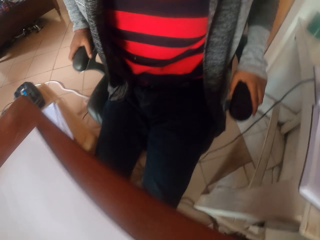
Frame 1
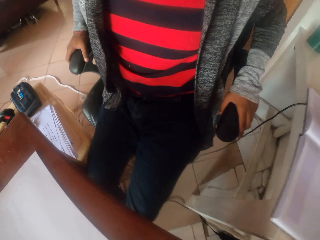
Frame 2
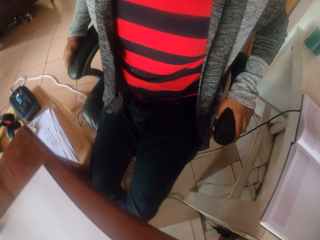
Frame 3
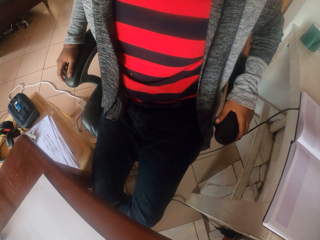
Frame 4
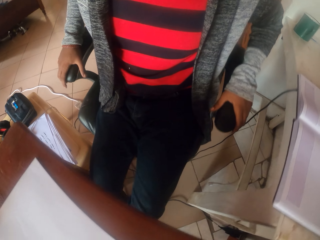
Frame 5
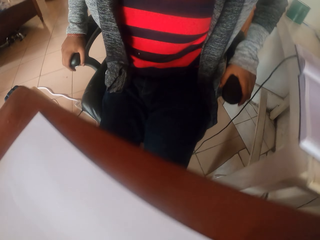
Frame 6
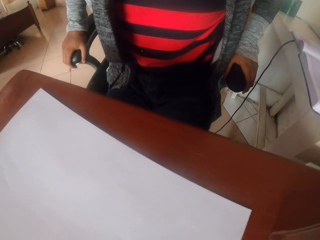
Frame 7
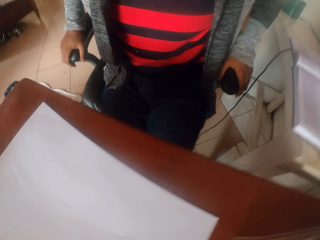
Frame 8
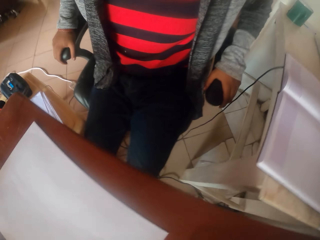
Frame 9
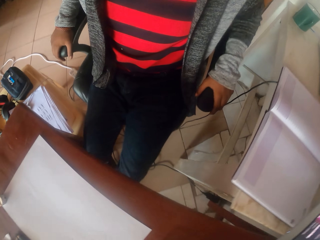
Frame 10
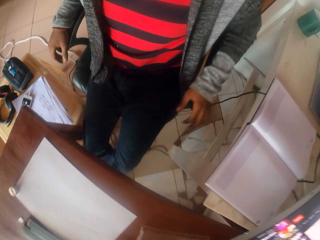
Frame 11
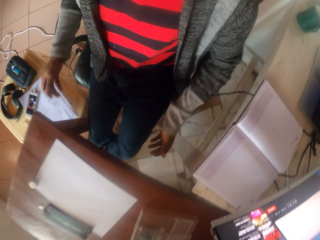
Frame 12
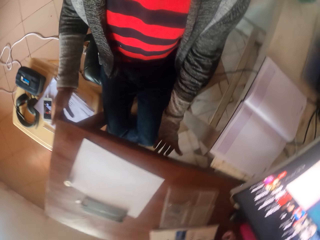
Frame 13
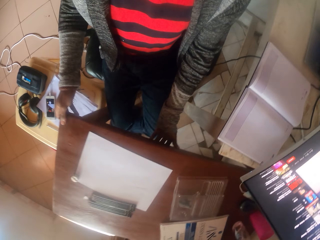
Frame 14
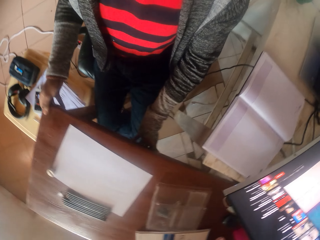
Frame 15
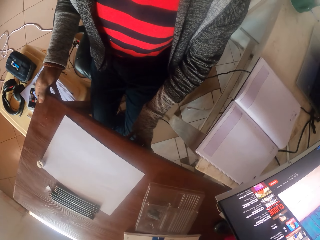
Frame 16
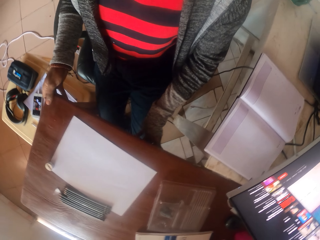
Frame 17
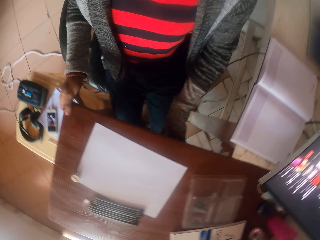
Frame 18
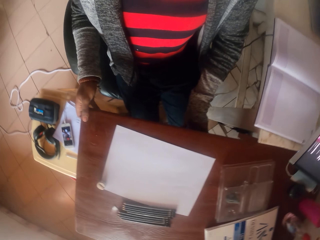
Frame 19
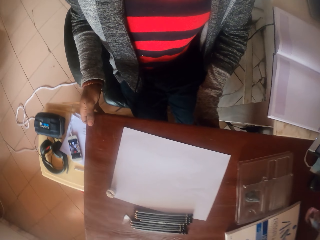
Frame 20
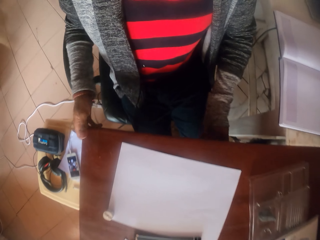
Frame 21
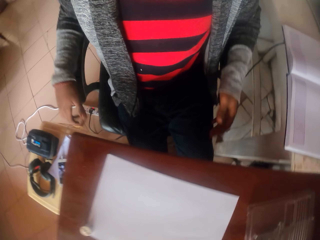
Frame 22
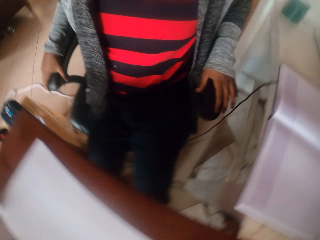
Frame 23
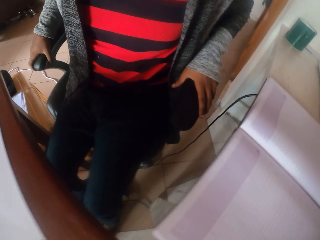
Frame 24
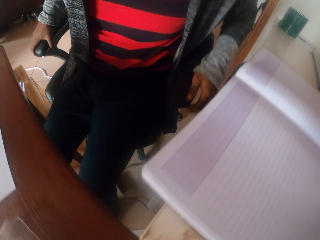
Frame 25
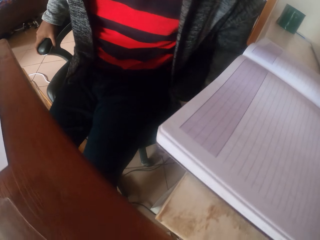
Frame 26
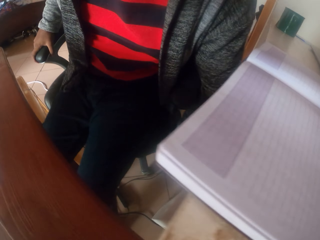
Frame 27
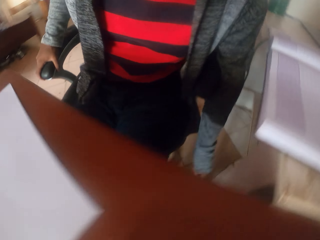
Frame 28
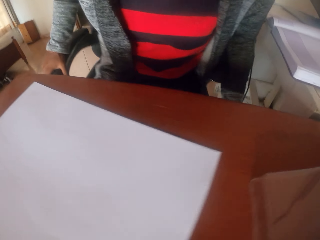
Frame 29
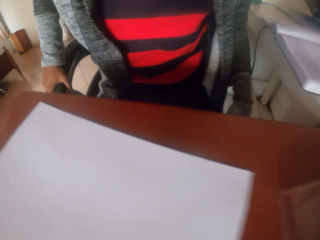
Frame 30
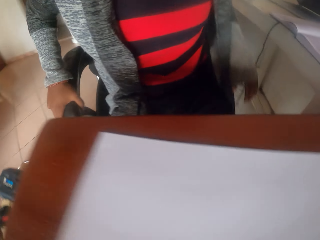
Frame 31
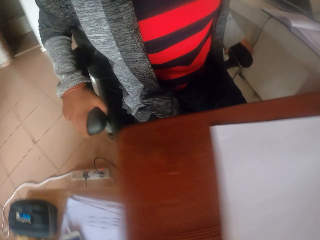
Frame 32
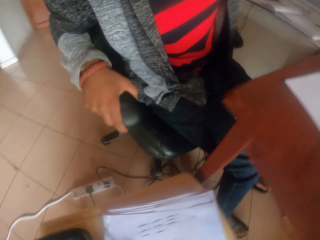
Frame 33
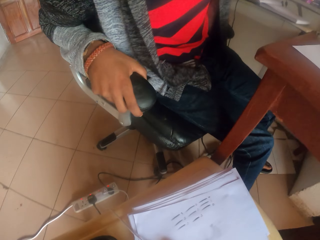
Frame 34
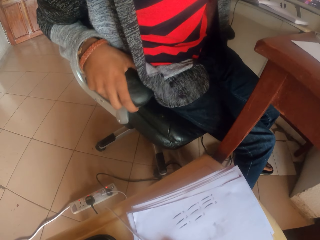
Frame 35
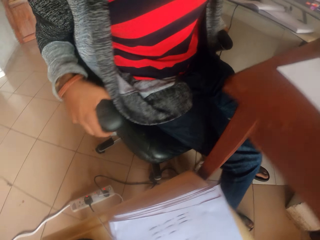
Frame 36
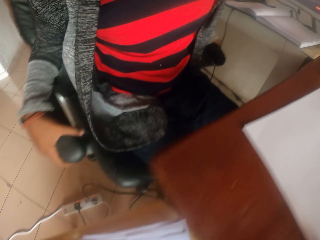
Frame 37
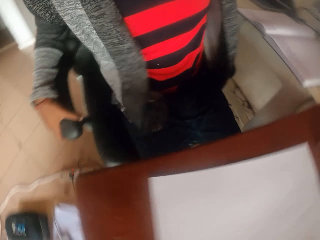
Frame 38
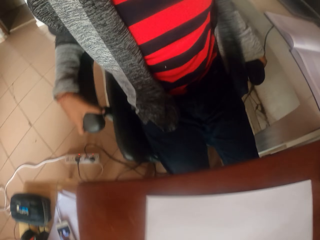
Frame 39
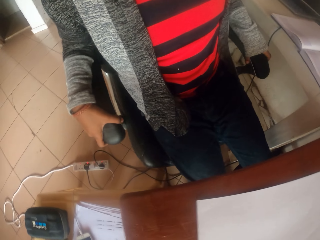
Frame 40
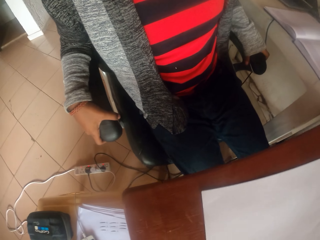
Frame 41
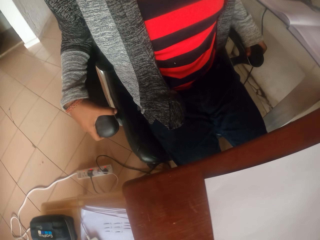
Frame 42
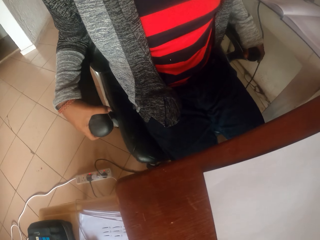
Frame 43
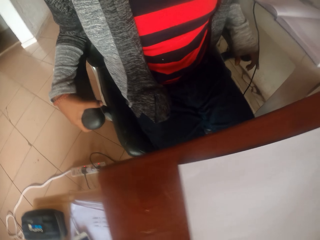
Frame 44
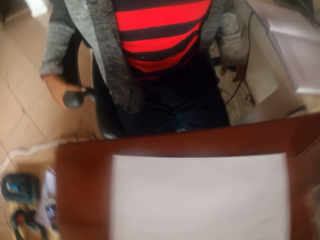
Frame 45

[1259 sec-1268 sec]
The camera wearer pulls the table. They pull the chair. They look around. They adjust the chair. They pull the chair.

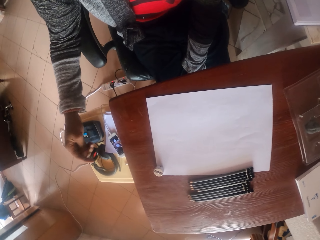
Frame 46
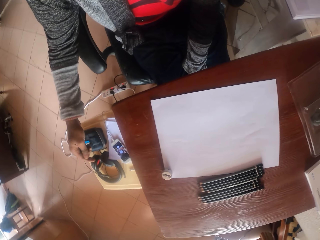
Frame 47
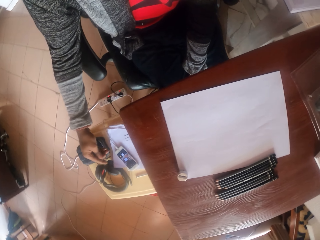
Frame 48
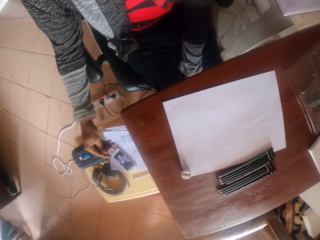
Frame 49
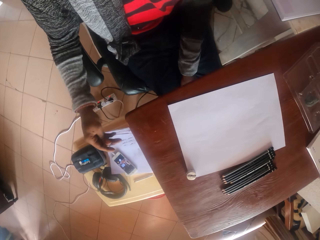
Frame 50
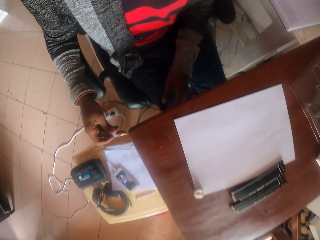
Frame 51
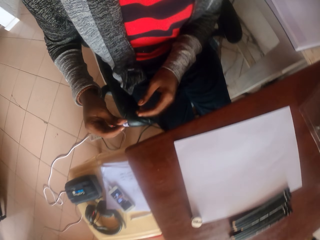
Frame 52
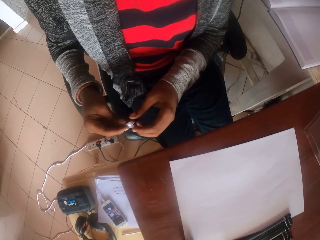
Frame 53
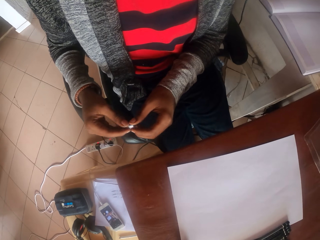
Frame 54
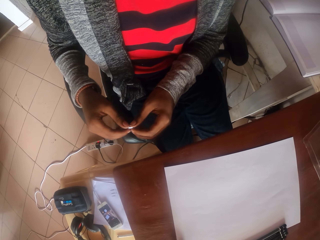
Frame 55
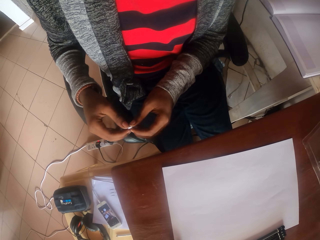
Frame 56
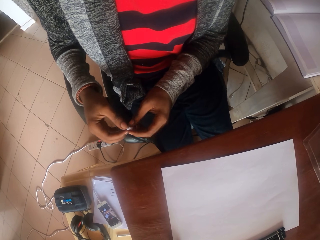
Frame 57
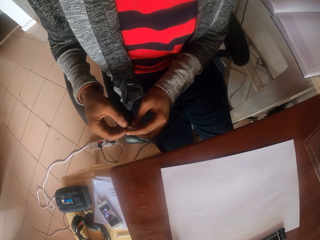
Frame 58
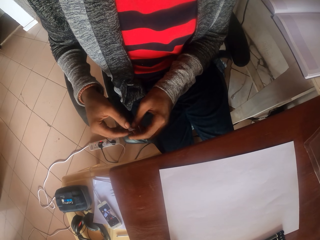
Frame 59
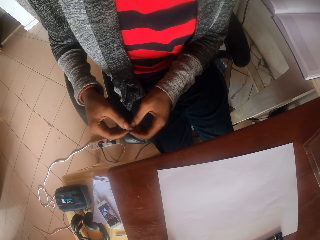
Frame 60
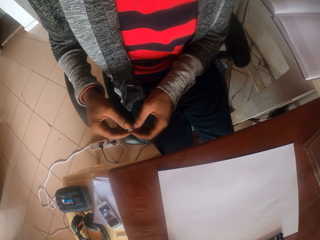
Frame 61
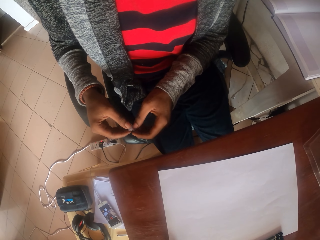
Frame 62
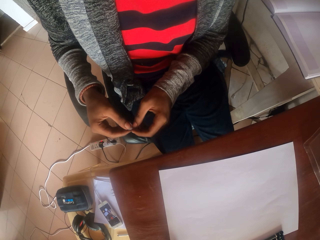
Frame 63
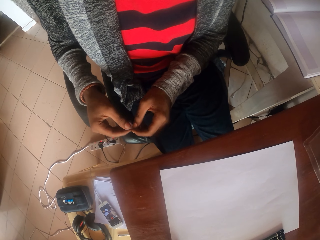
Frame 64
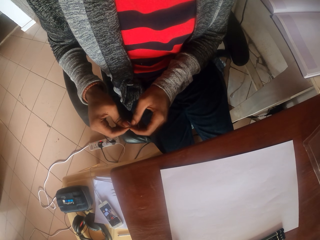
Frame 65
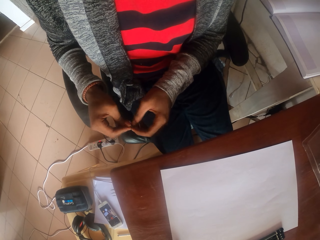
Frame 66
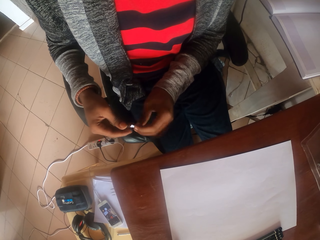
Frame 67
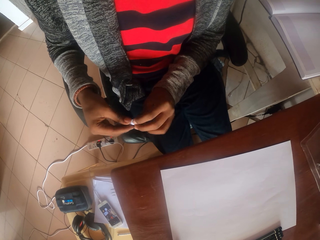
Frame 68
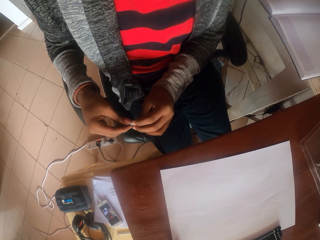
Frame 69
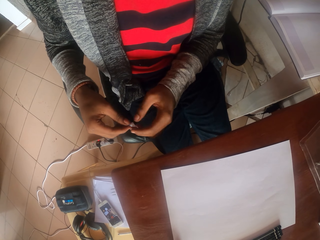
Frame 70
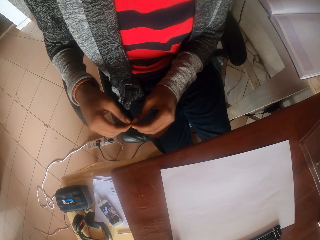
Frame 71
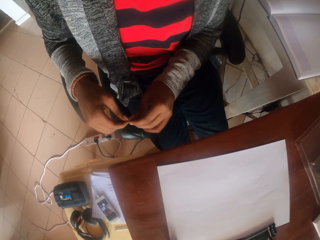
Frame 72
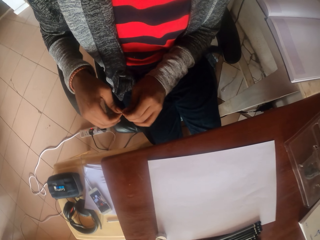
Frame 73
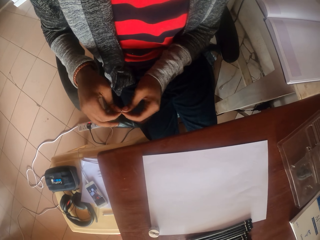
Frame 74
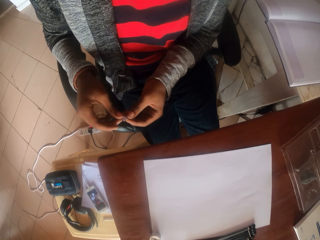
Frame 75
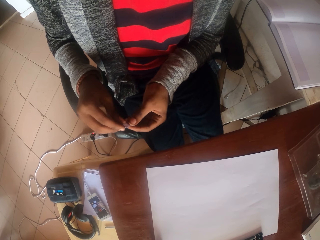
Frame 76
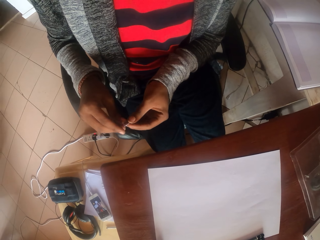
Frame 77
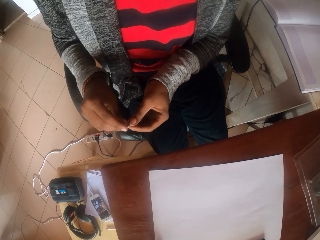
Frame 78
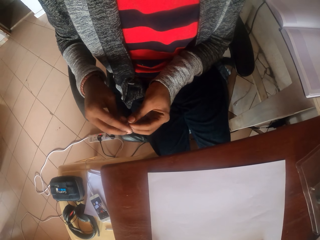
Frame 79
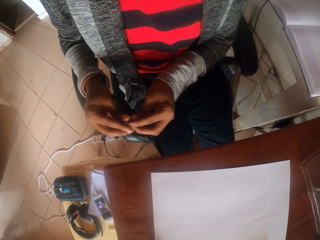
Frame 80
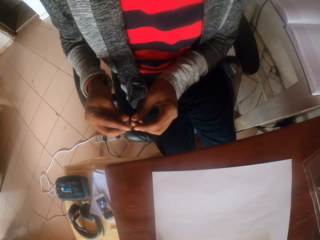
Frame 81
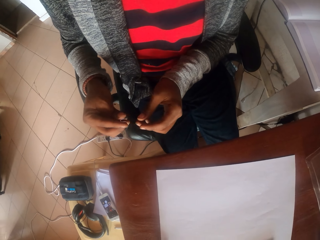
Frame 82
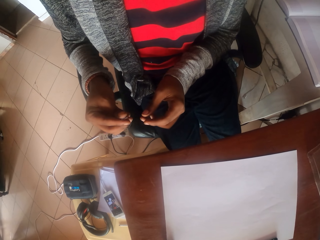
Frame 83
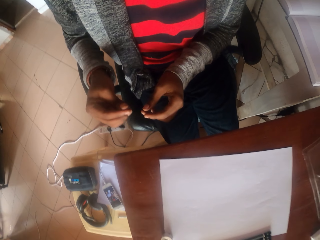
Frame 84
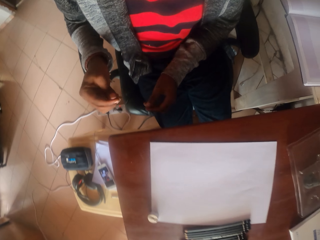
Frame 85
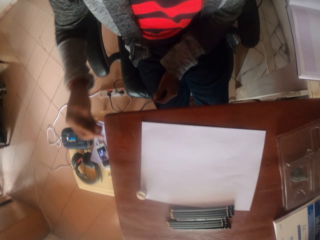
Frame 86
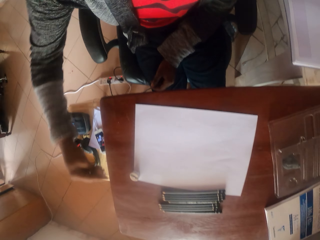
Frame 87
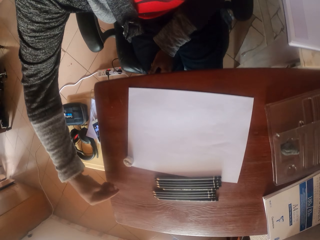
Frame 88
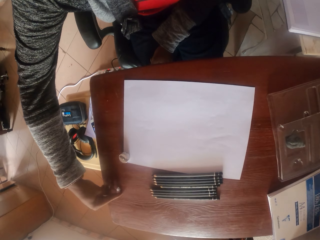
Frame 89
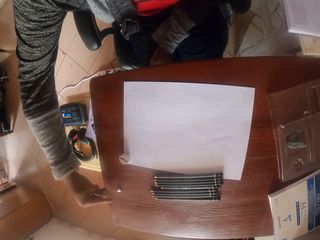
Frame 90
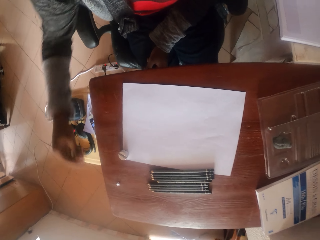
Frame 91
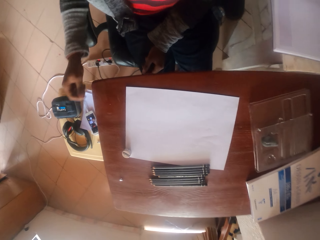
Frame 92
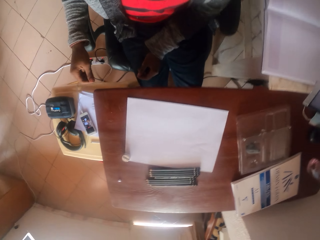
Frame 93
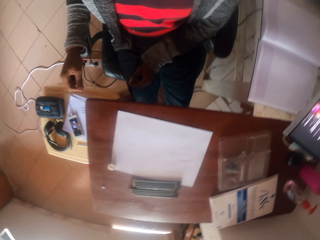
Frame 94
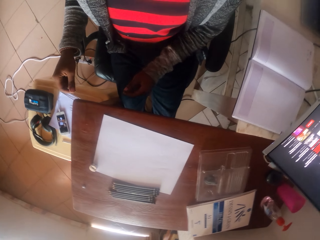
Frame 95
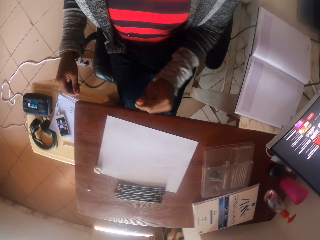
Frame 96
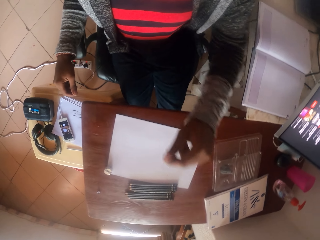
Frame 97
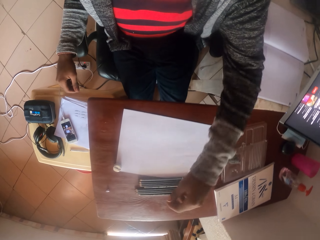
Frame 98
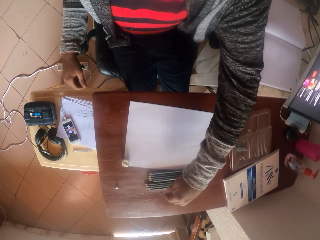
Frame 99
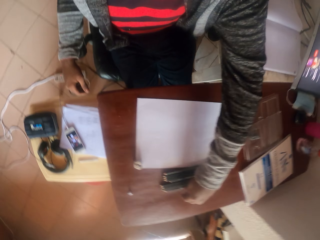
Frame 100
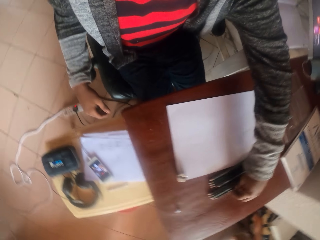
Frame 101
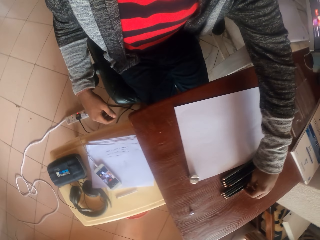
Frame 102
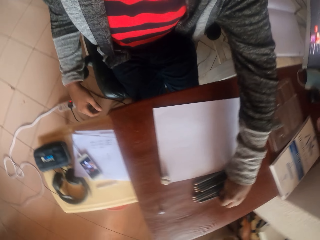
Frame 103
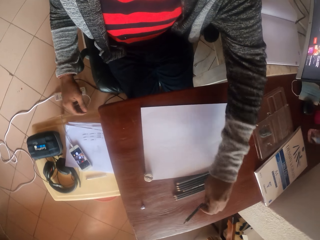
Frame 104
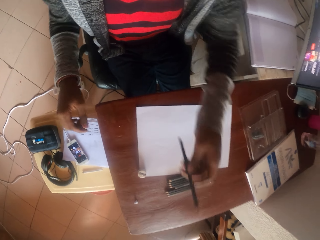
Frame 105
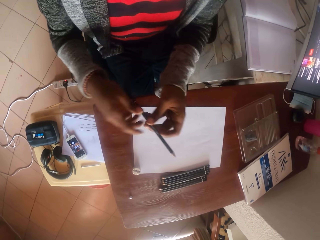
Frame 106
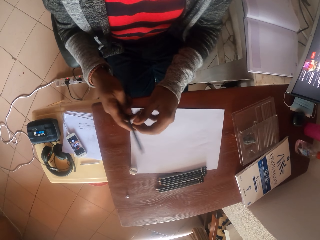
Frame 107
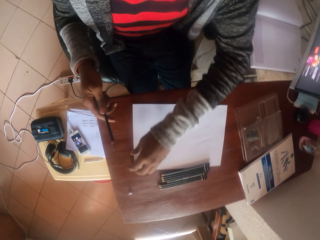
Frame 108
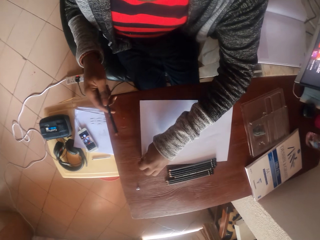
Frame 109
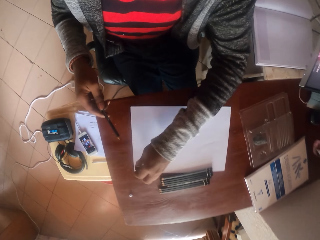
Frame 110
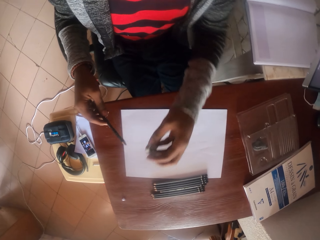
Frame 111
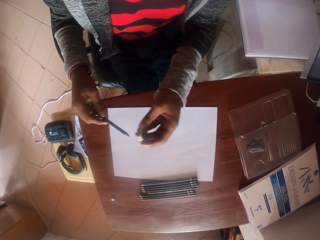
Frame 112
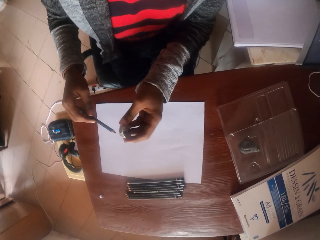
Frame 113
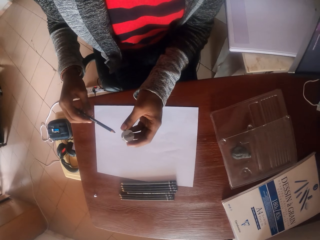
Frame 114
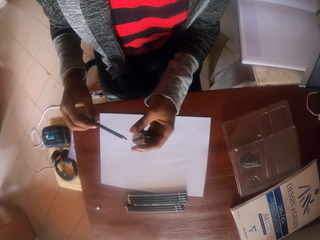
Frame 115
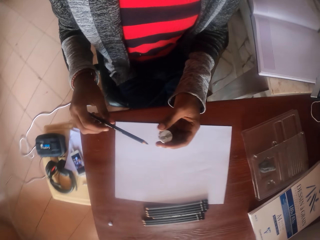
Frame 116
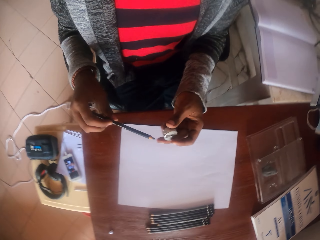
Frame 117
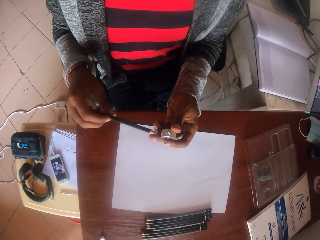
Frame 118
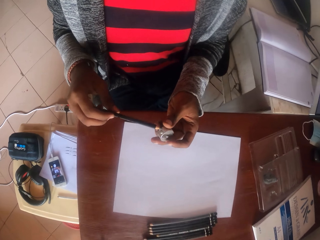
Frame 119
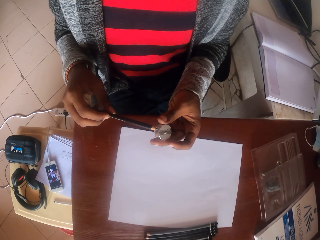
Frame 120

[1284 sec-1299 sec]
The camera wearer holds an object. They place a piece of paper on the table. They look around. They pick up a pencil. They pick up a sharpener.
